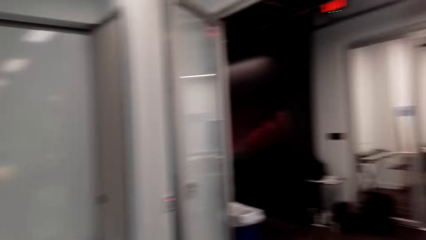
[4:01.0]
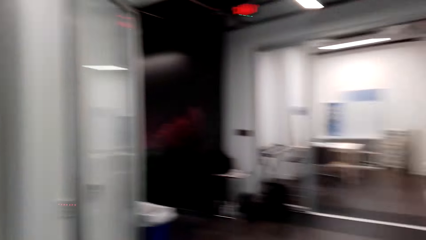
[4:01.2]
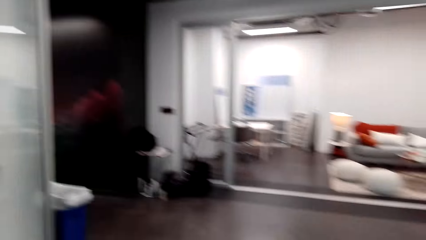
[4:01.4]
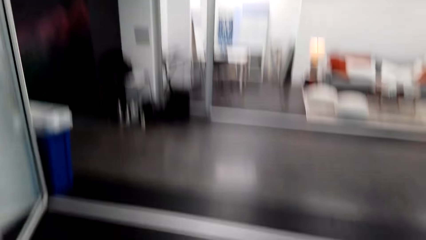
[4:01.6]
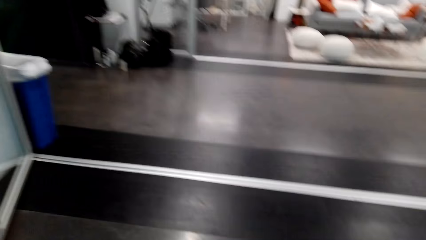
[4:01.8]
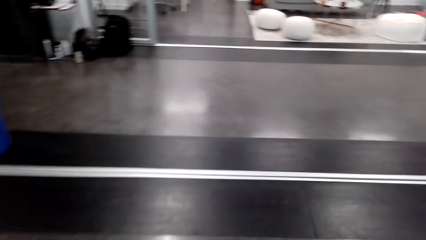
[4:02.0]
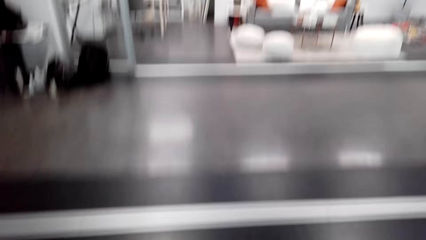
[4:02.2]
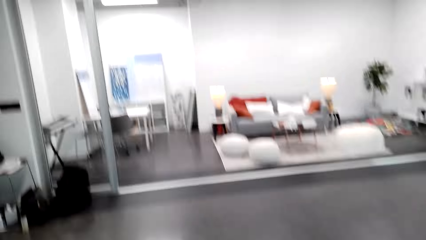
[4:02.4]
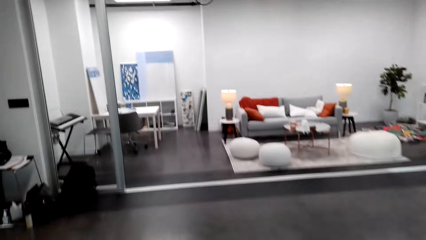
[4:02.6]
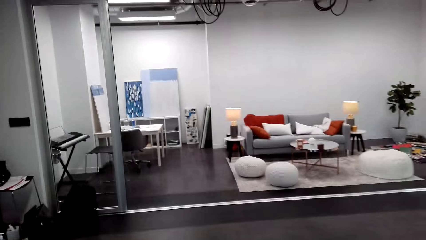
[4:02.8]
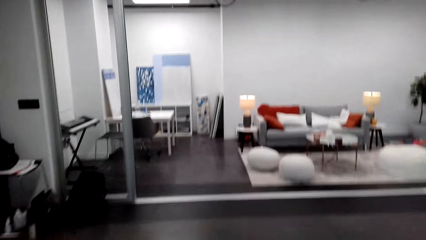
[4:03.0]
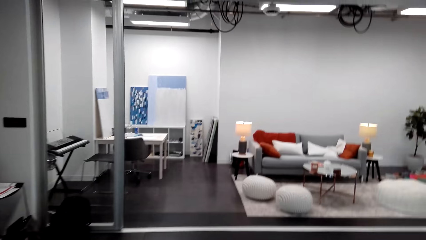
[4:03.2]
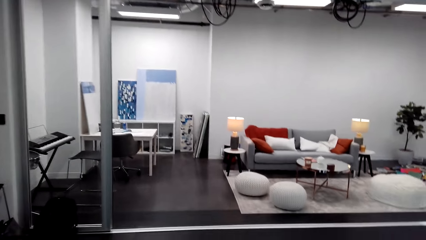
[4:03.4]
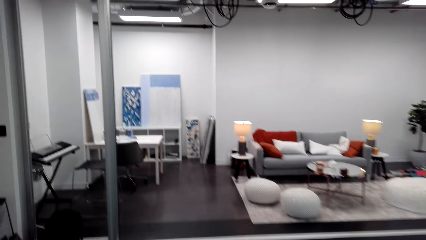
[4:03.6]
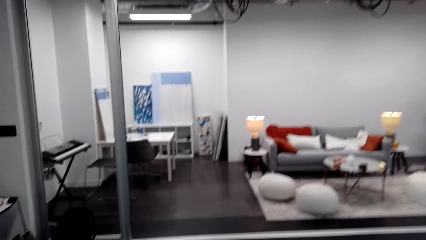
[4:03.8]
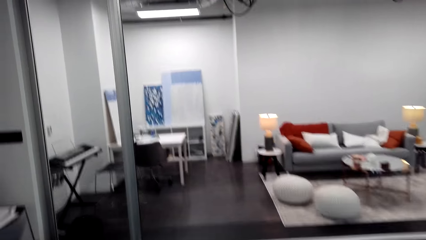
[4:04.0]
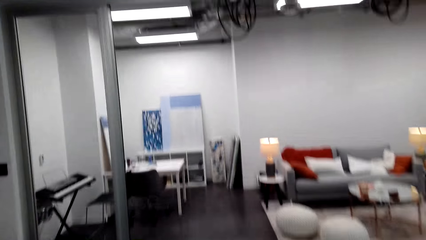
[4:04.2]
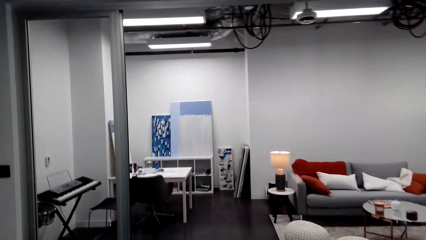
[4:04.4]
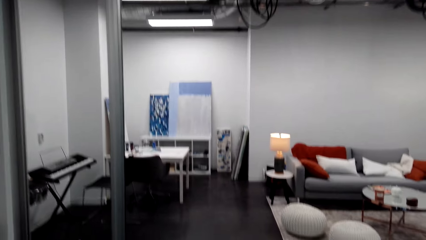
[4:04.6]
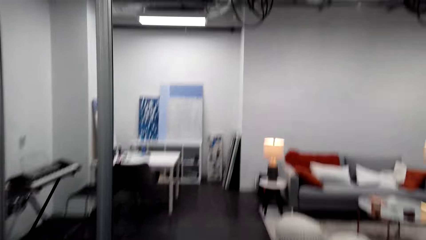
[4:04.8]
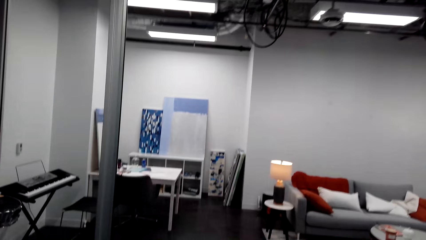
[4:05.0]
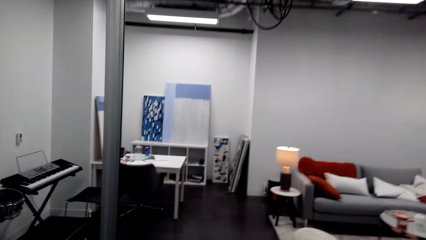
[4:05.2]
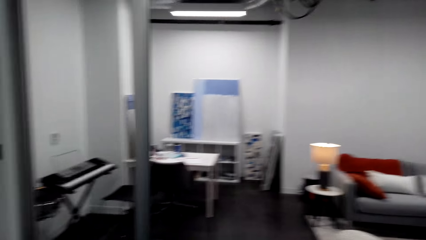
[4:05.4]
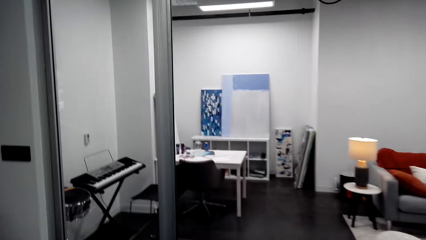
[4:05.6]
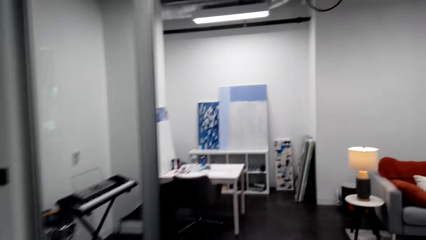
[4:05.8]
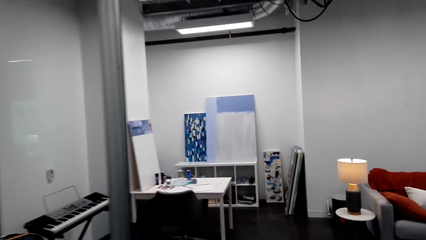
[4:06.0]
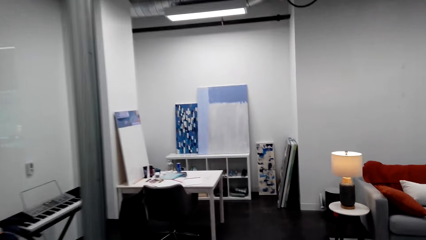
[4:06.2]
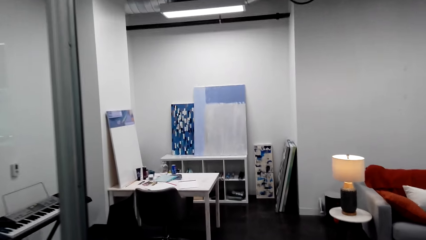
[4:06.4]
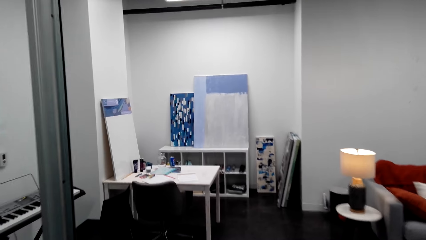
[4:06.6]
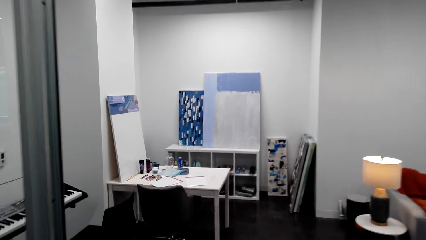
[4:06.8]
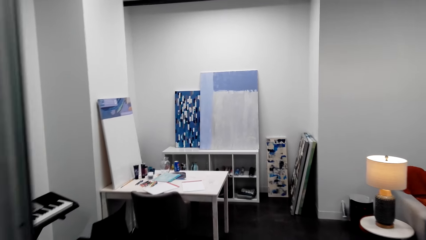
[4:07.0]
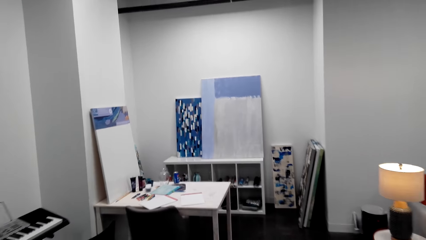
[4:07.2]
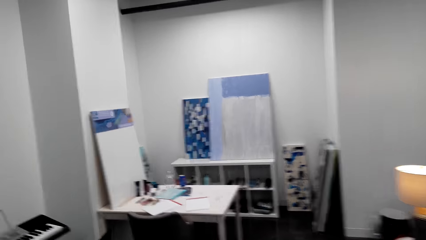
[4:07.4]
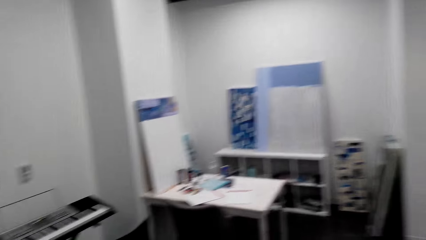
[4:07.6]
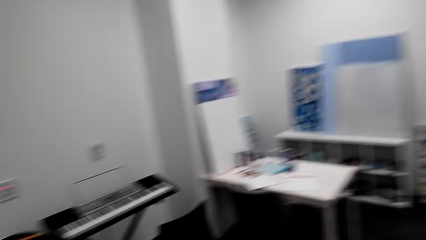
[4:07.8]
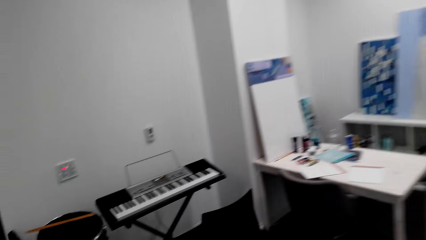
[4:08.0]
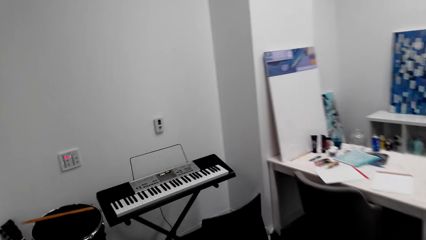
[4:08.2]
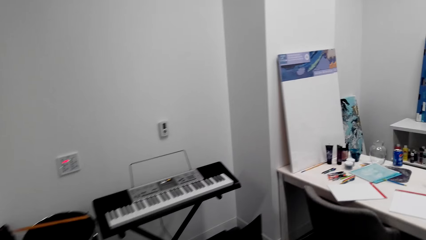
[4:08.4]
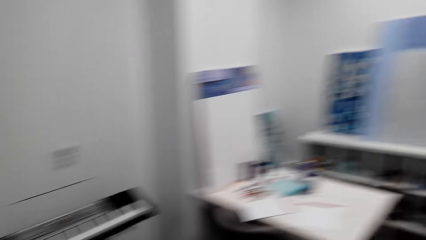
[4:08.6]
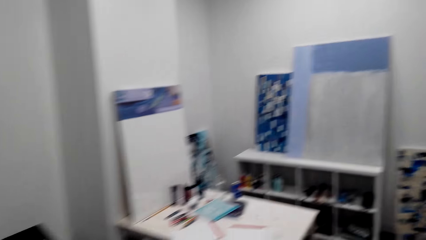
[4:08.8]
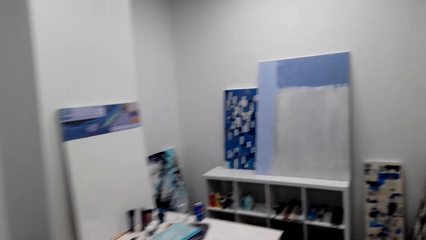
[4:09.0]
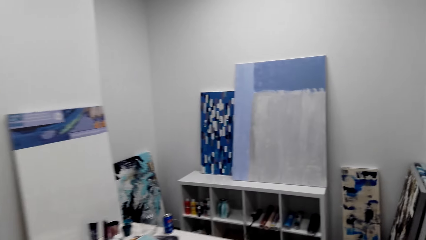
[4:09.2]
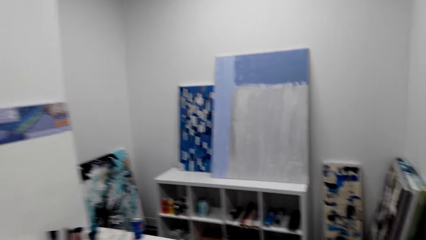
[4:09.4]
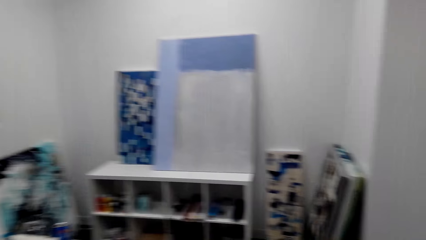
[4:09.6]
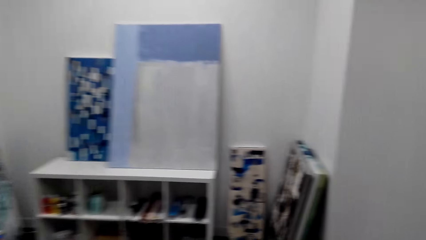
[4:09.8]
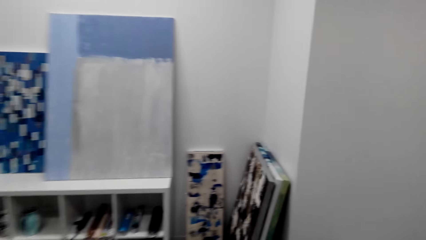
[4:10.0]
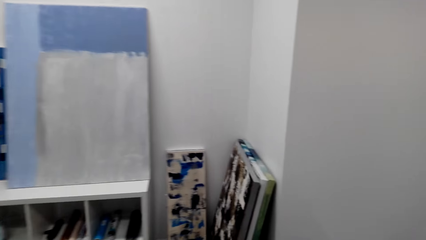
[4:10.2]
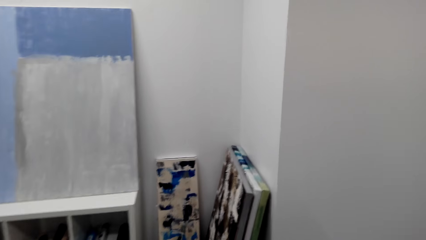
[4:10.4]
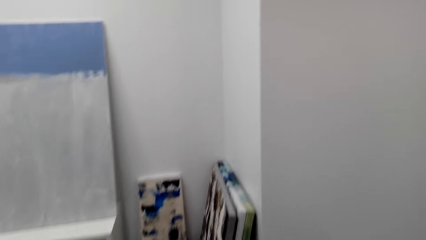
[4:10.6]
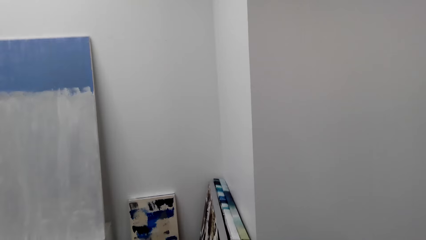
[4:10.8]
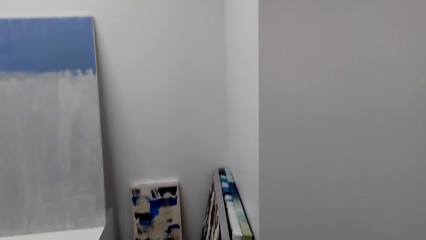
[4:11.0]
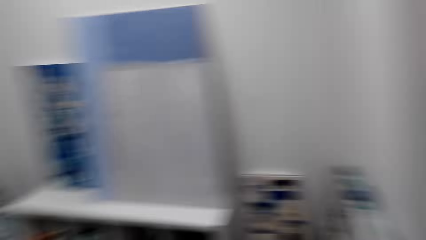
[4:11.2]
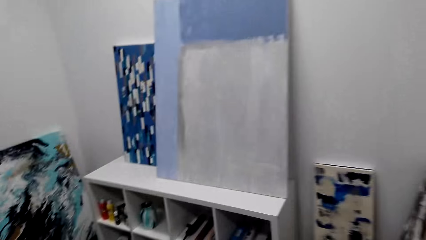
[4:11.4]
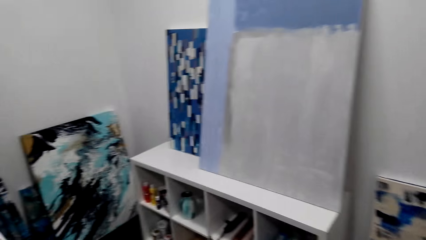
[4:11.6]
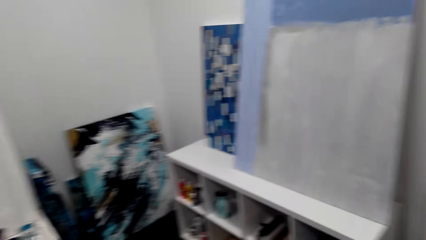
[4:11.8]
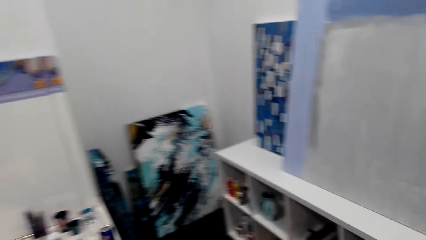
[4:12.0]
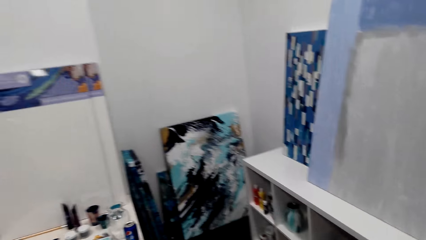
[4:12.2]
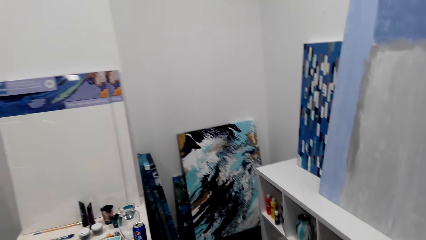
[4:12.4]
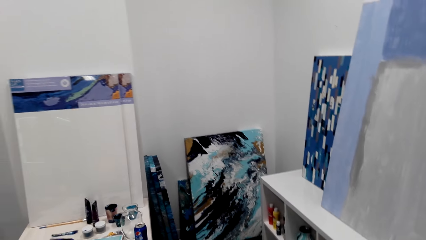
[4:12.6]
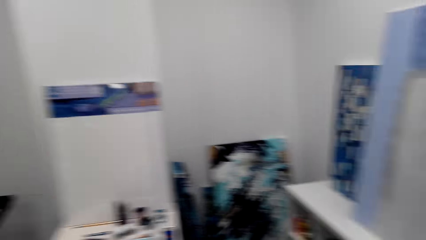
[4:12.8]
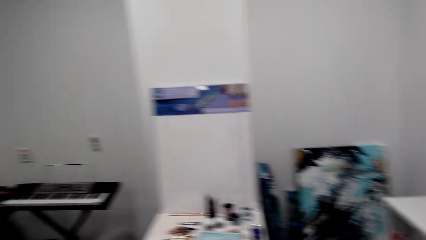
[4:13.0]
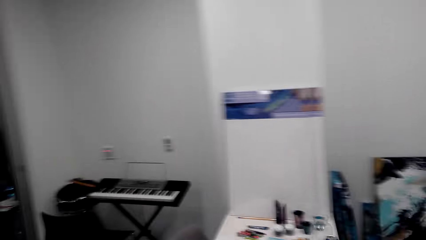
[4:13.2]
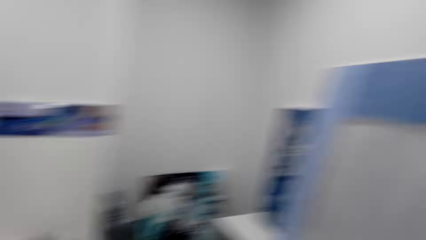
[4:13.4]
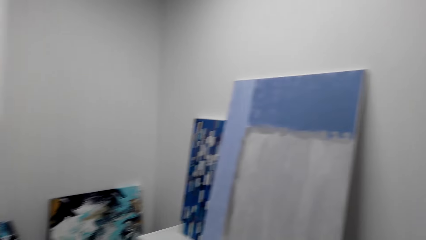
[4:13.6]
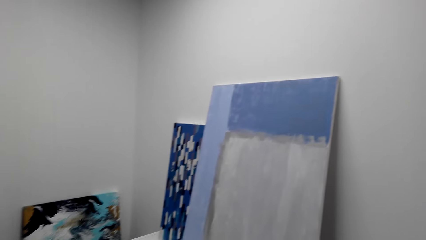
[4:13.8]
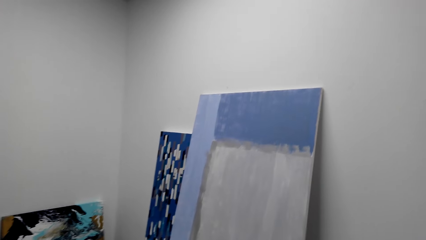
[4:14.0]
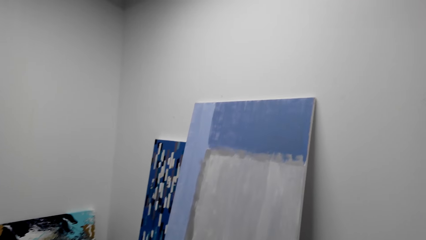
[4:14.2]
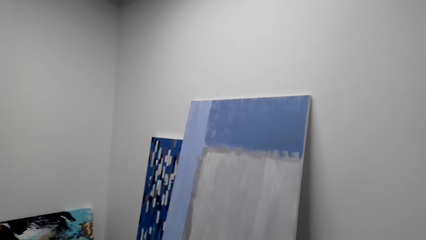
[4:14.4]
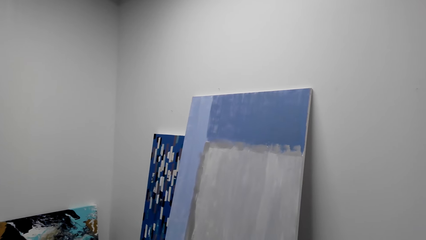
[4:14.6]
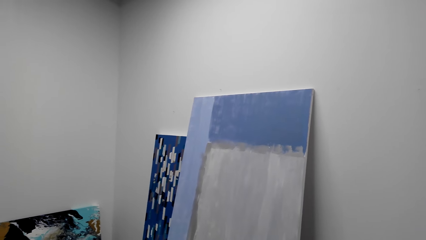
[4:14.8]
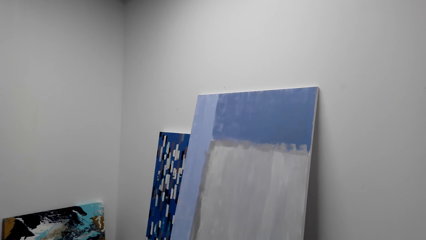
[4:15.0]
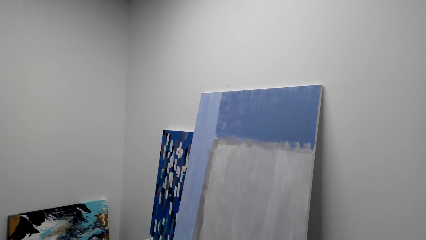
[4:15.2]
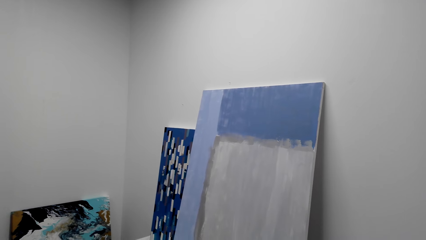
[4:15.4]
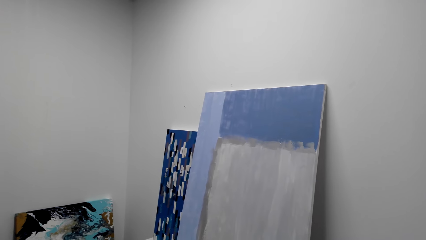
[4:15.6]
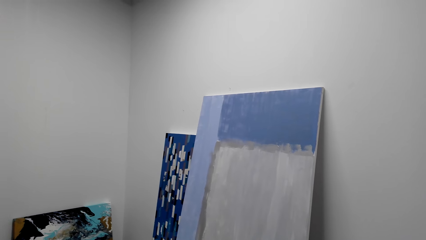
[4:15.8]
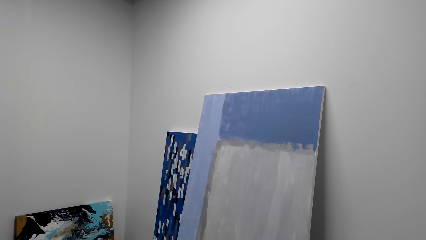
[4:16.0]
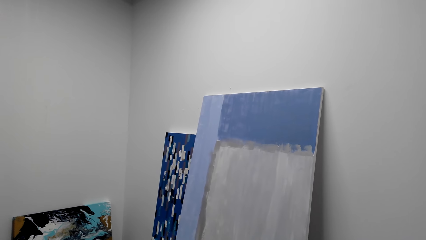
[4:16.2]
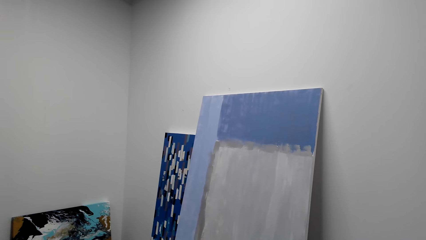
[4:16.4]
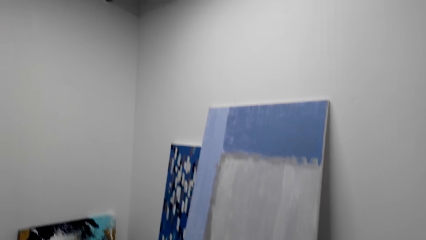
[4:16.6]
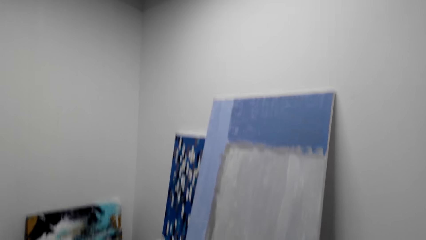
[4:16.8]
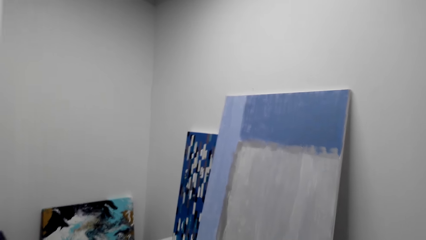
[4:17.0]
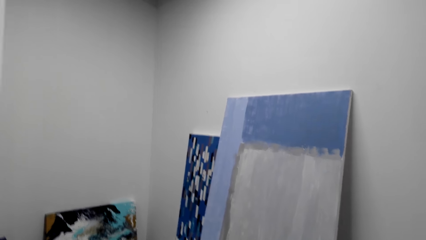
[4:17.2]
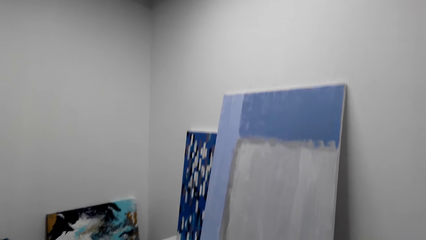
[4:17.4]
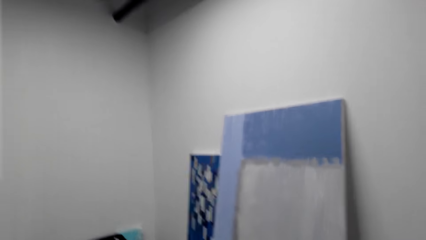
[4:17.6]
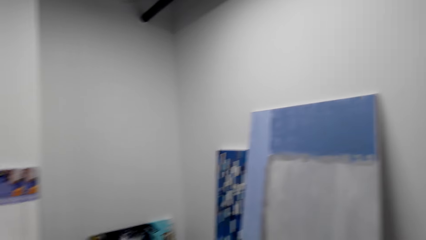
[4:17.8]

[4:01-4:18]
The camera wearer walks around the room. They walk into another room. They look at the paintings.
